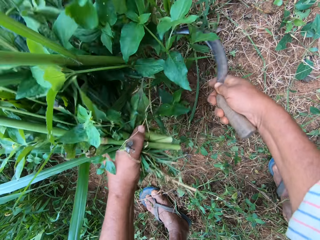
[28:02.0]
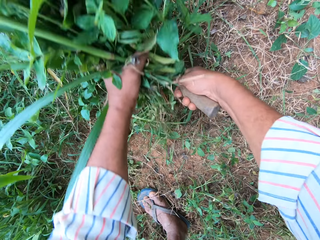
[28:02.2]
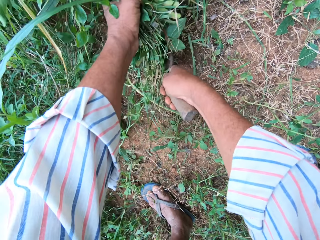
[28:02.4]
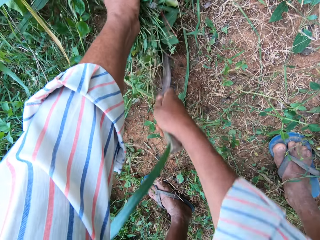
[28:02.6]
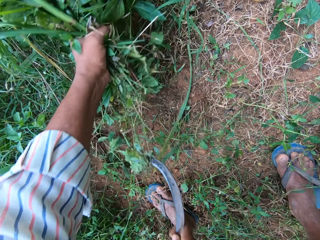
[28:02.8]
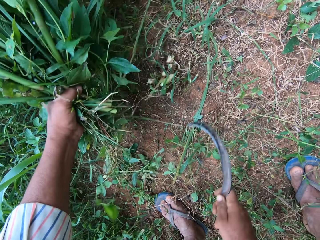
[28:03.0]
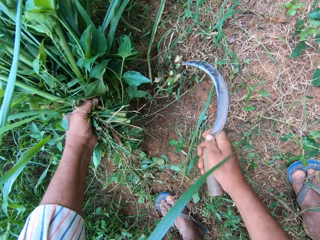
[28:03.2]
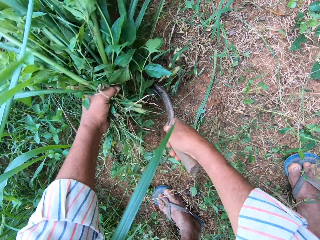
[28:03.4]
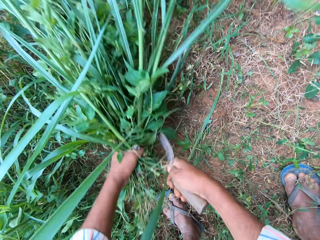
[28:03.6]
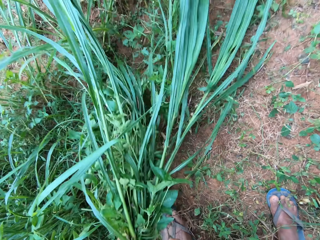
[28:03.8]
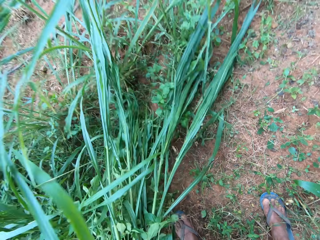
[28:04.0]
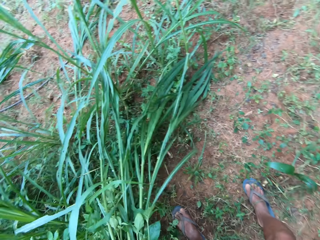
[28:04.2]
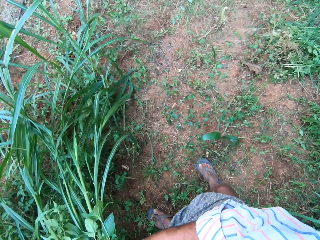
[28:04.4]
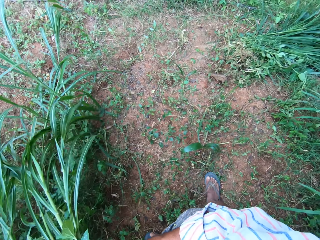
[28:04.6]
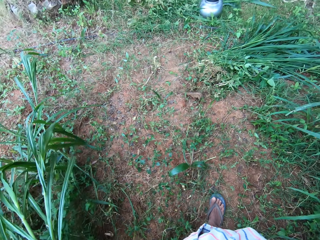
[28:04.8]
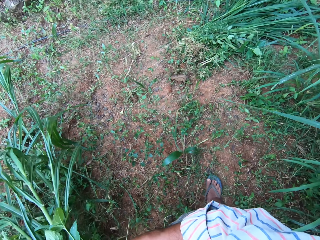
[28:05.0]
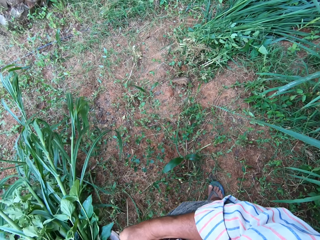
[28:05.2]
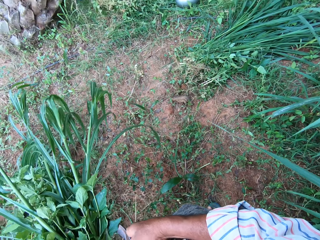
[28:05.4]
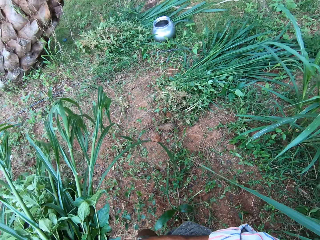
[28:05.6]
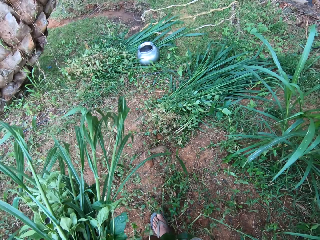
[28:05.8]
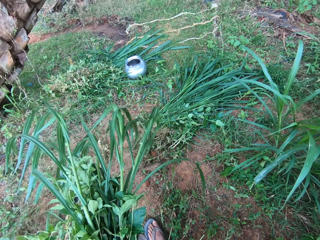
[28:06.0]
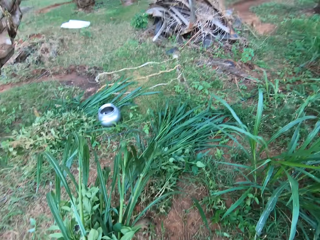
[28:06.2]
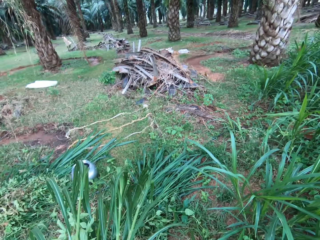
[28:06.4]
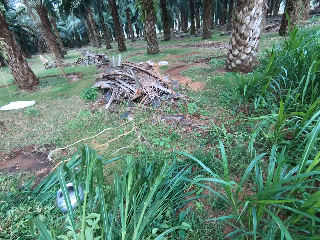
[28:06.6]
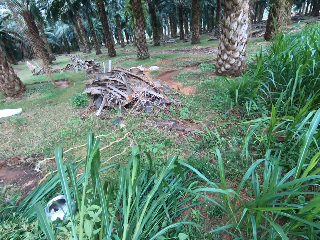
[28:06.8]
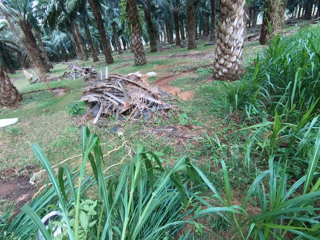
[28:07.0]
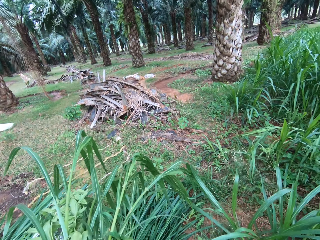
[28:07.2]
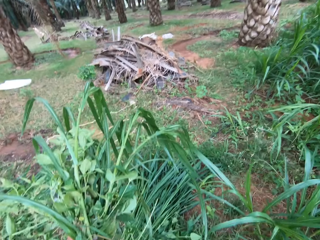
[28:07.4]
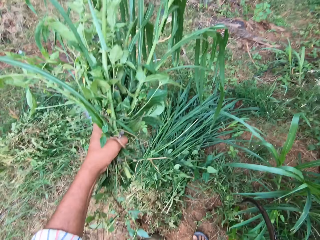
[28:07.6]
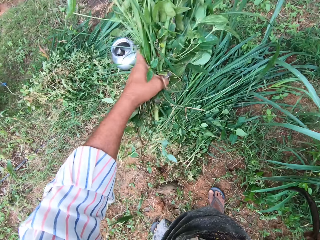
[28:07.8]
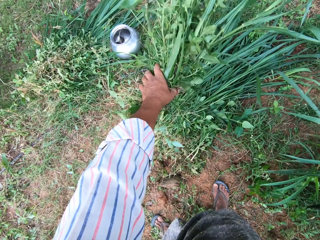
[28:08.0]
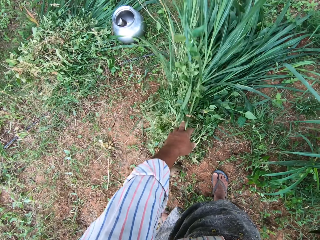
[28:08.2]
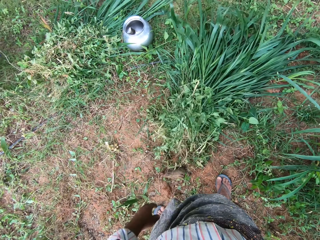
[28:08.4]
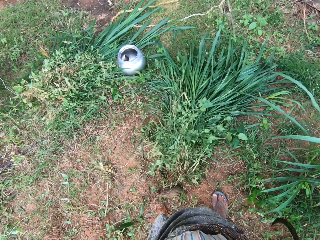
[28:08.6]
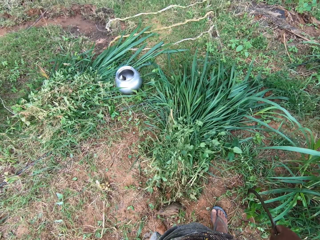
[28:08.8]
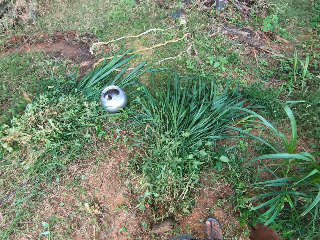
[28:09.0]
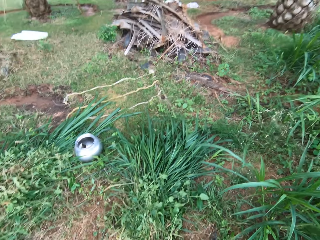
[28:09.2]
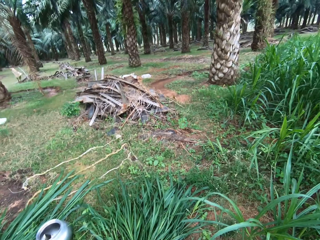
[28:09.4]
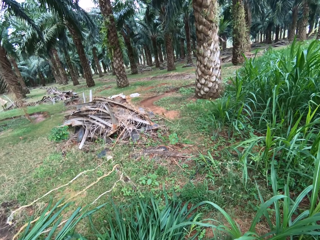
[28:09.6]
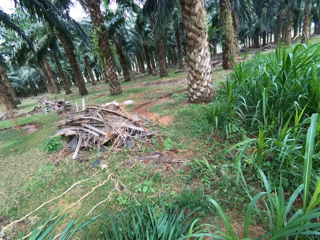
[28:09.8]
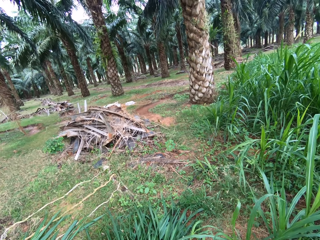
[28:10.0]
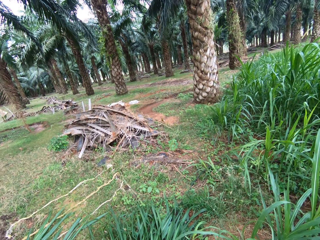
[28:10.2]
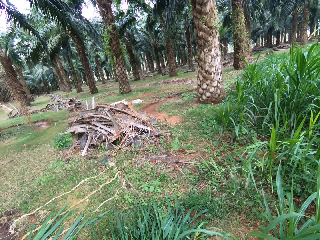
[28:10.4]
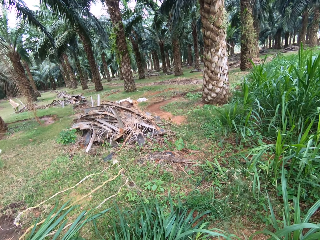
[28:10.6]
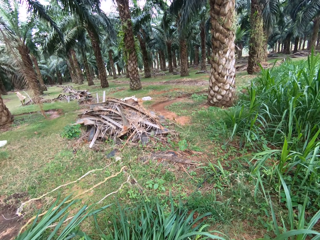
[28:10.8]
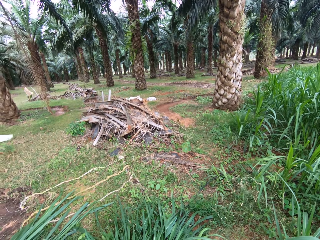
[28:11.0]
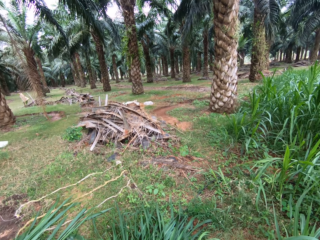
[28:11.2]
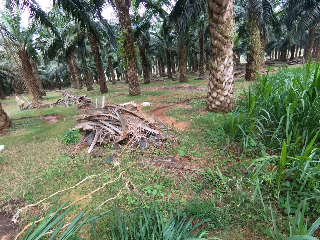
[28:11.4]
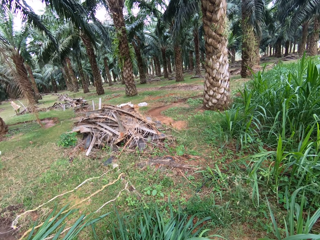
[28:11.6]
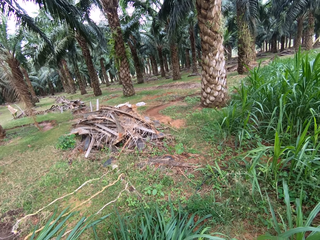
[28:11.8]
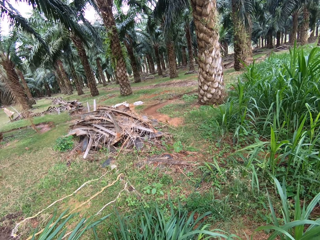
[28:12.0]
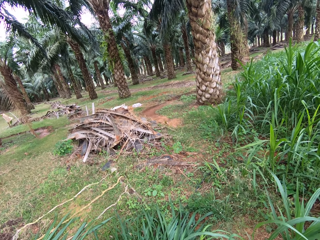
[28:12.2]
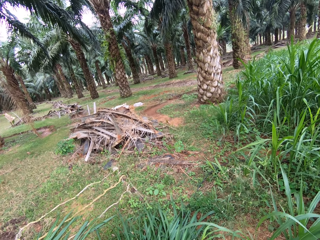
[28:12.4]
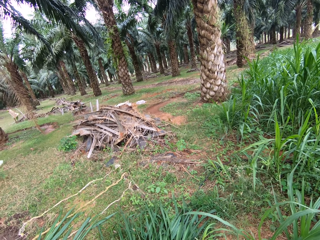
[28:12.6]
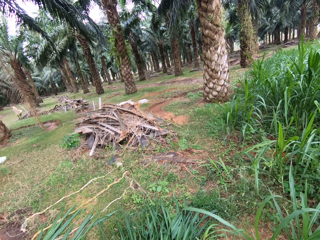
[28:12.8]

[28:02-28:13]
The camera wearer raises up and walks around. They drop the Napier grass. They look around.

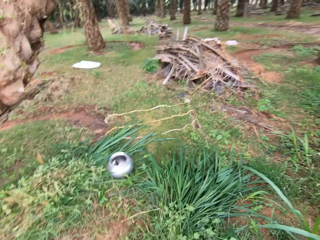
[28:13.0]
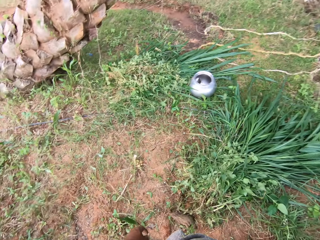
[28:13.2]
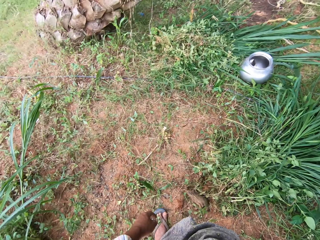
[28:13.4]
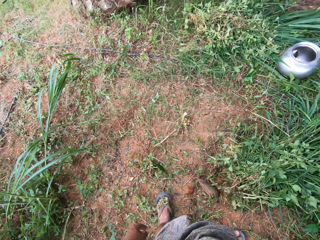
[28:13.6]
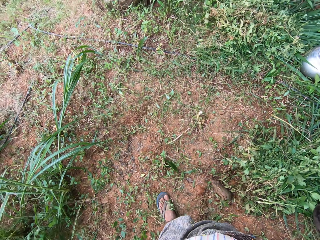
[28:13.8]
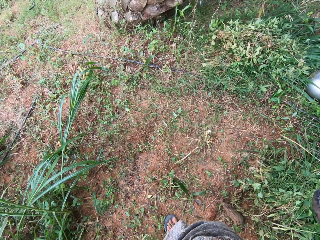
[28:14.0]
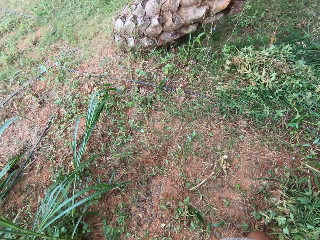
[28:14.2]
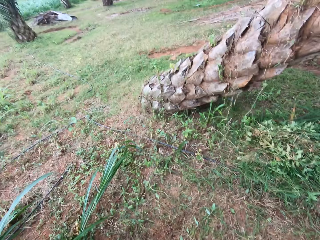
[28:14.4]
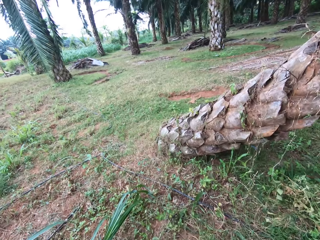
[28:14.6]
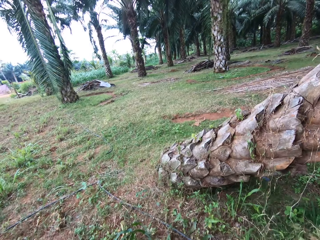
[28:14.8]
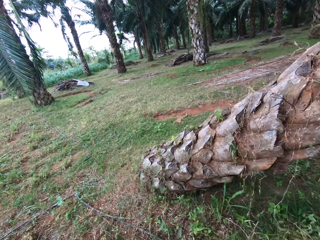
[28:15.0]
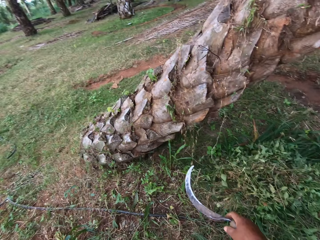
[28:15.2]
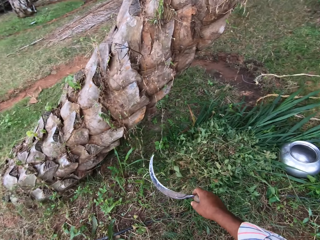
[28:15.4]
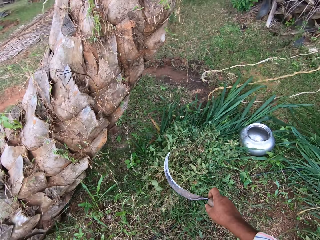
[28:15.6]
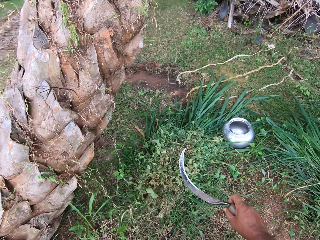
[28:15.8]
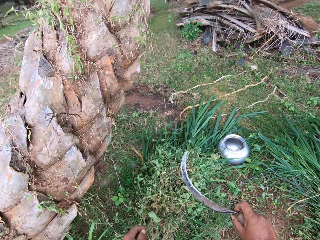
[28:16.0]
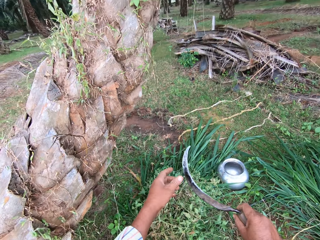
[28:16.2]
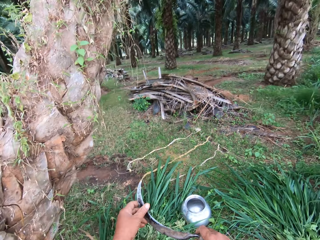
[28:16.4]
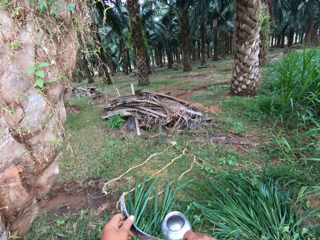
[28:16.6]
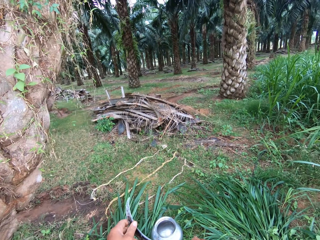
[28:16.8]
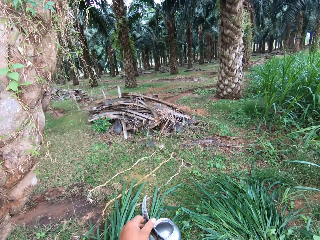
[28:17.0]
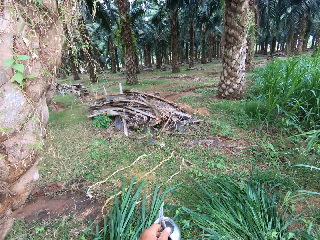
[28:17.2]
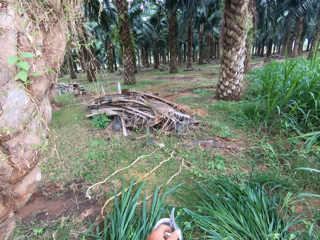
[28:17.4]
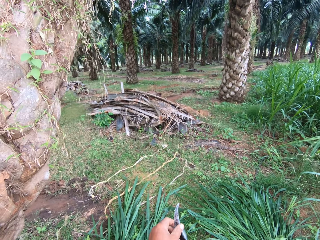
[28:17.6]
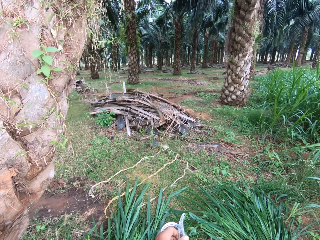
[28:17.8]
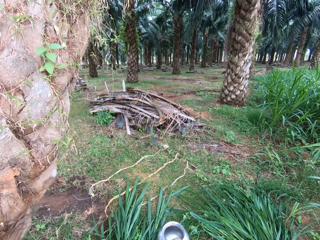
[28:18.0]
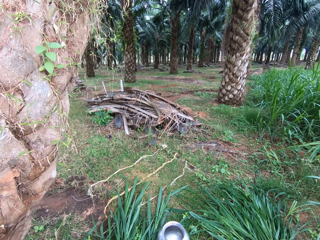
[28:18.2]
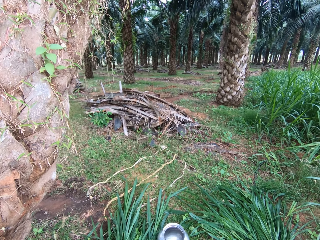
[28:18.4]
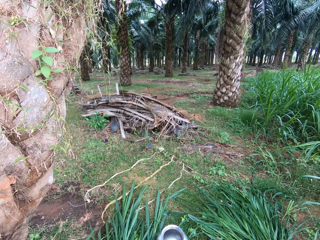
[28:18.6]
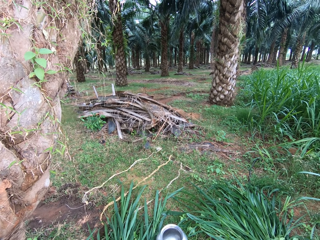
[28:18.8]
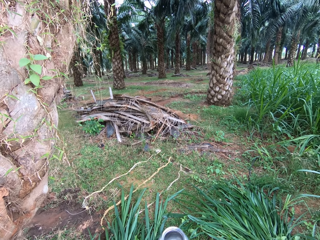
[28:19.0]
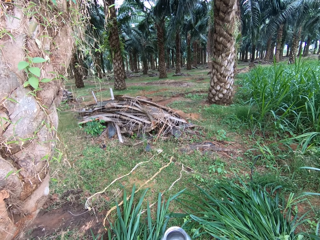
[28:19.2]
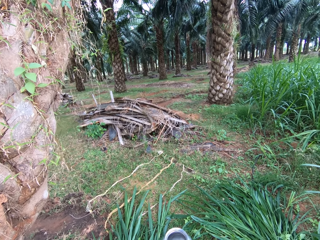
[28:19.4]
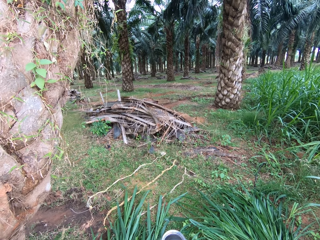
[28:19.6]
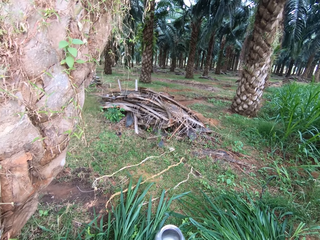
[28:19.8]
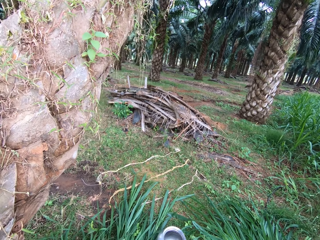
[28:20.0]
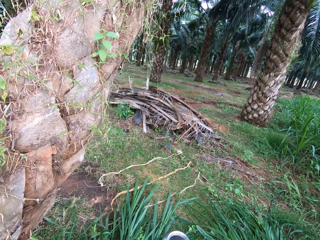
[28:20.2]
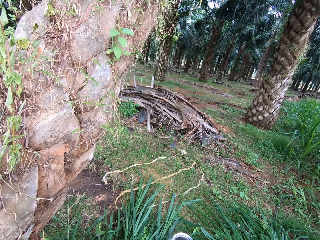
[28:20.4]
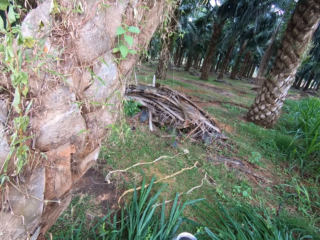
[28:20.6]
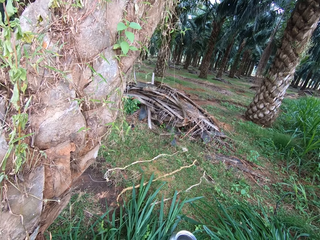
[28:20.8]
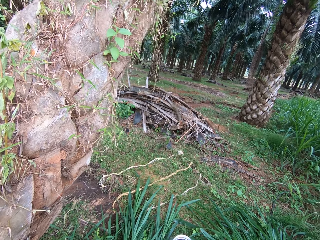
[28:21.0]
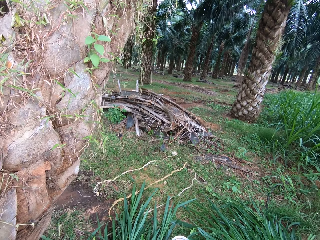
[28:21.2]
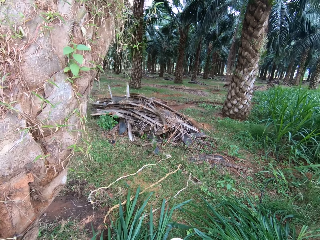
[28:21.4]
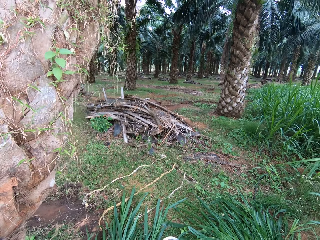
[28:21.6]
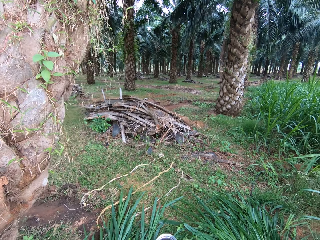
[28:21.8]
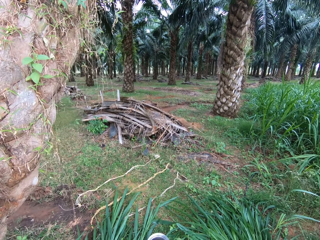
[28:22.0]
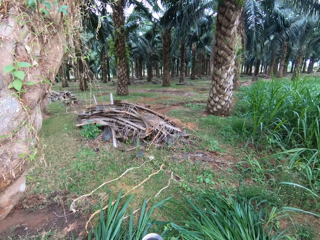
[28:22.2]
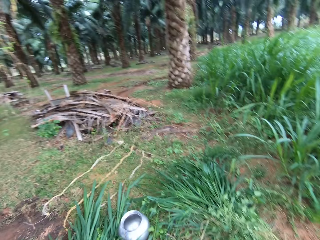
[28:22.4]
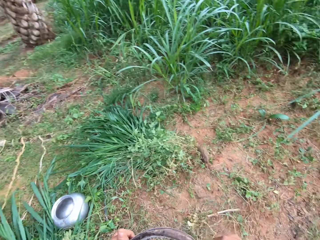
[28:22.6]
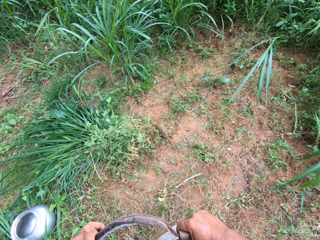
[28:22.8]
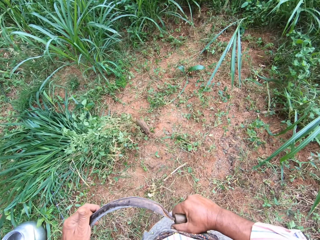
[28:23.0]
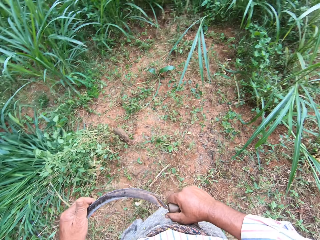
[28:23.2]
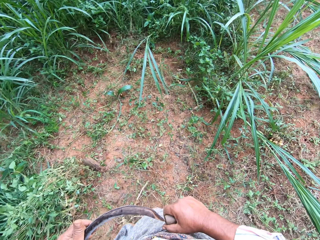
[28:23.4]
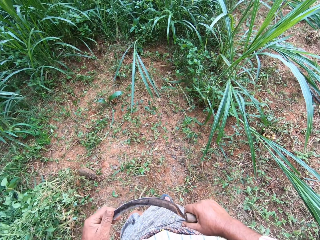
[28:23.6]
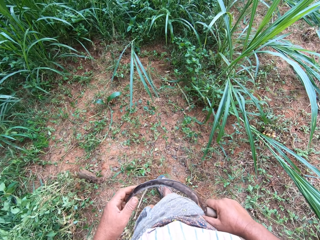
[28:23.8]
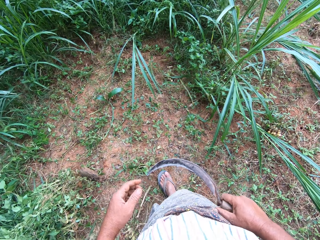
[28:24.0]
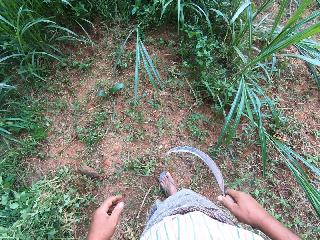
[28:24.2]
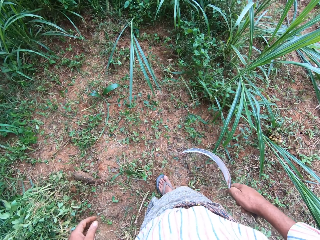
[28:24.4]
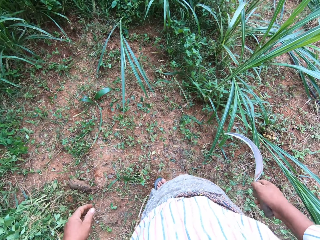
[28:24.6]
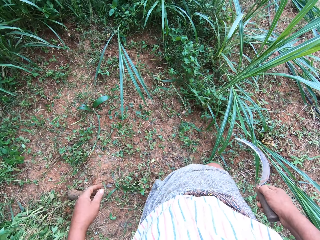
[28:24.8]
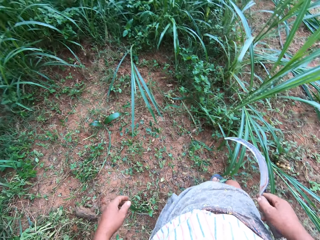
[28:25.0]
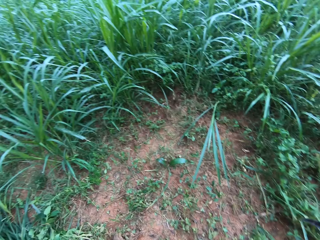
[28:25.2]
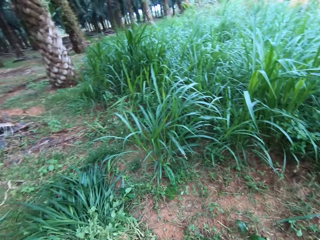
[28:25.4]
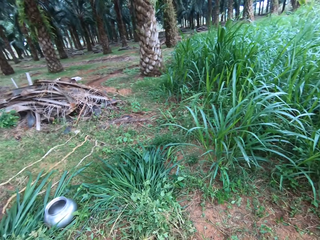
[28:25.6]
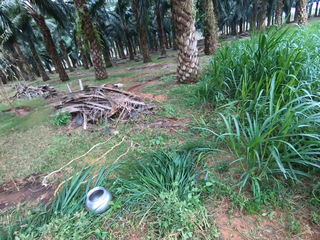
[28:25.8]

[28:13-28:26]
The camera wearer walks at the compound and turns around. They hold a sickle.
